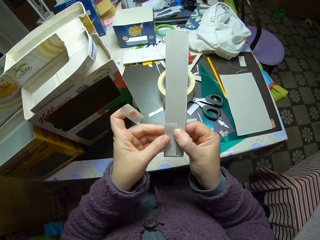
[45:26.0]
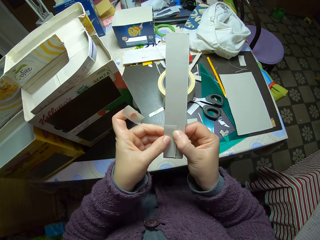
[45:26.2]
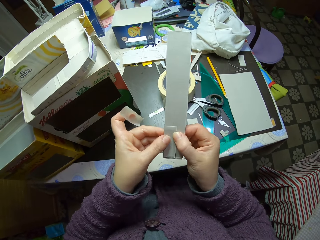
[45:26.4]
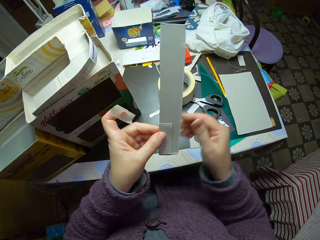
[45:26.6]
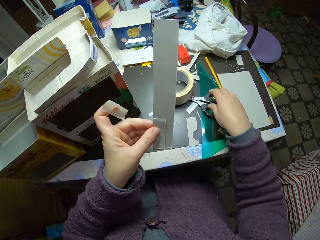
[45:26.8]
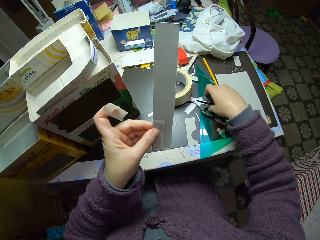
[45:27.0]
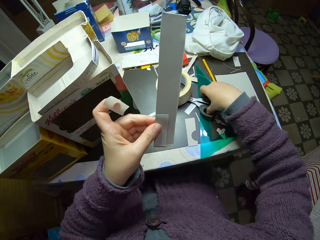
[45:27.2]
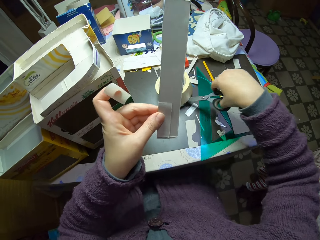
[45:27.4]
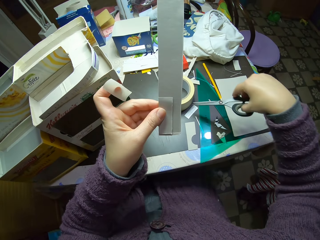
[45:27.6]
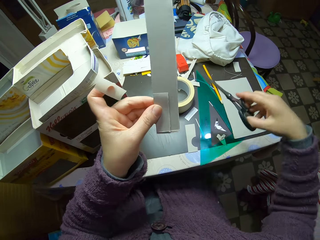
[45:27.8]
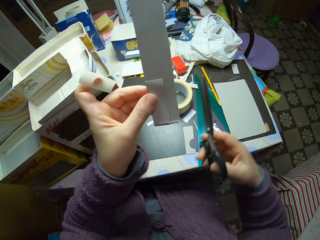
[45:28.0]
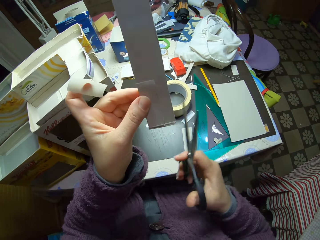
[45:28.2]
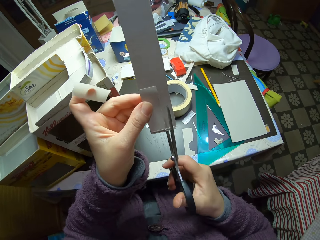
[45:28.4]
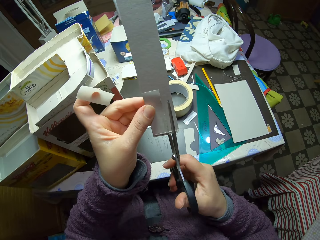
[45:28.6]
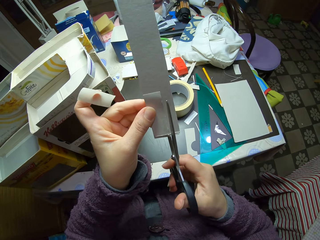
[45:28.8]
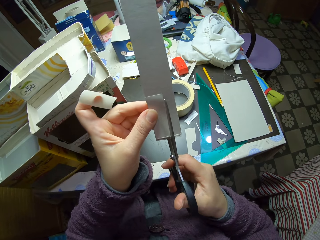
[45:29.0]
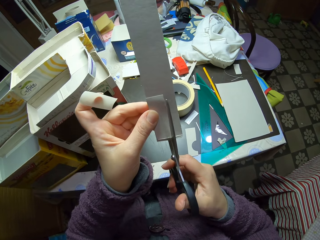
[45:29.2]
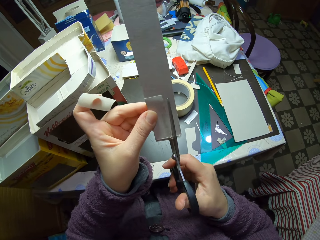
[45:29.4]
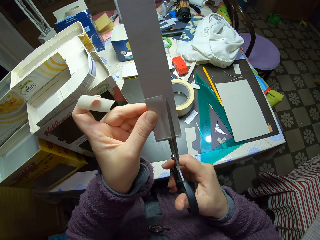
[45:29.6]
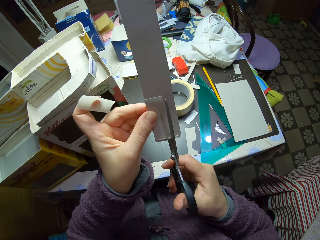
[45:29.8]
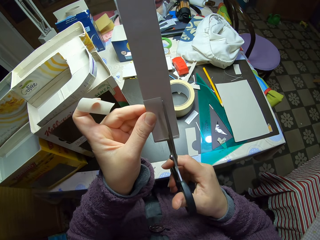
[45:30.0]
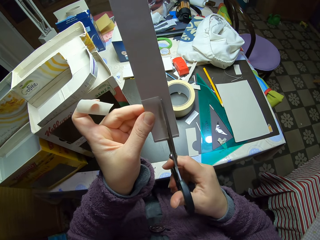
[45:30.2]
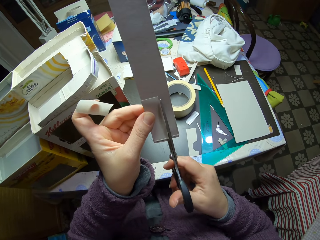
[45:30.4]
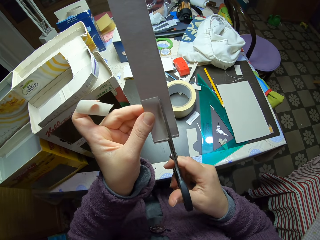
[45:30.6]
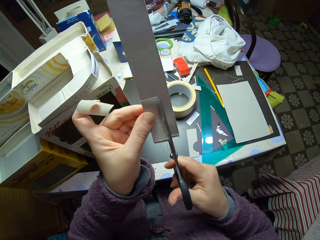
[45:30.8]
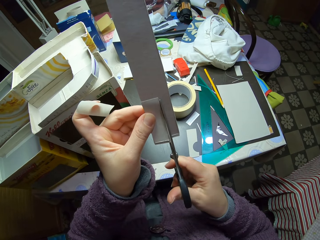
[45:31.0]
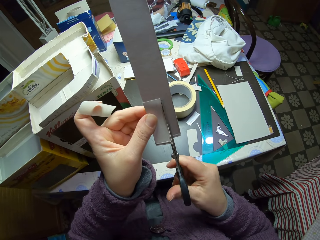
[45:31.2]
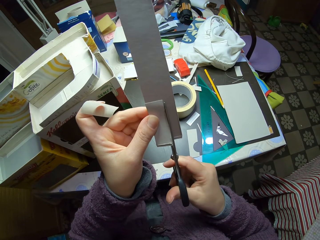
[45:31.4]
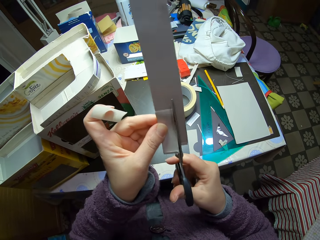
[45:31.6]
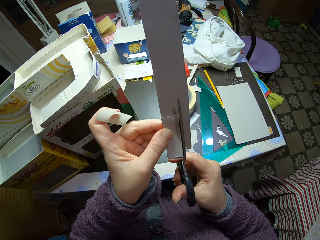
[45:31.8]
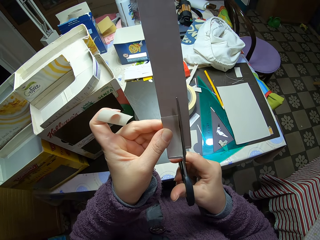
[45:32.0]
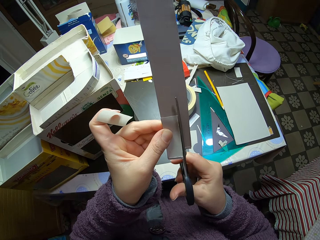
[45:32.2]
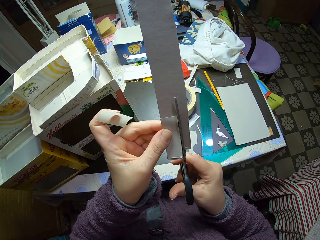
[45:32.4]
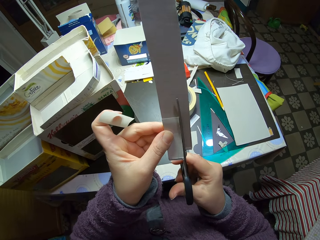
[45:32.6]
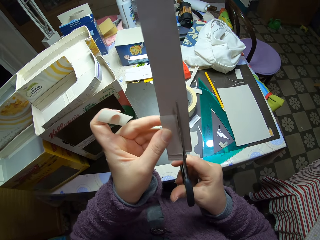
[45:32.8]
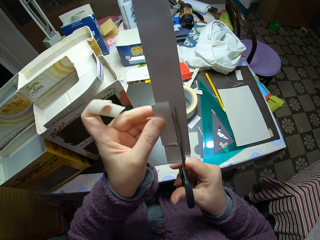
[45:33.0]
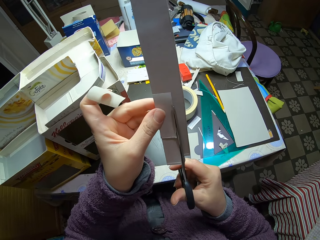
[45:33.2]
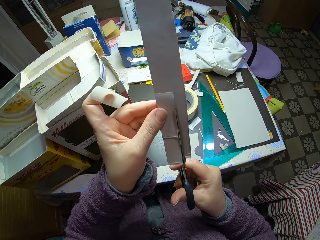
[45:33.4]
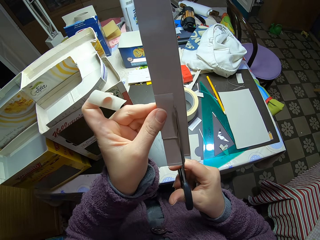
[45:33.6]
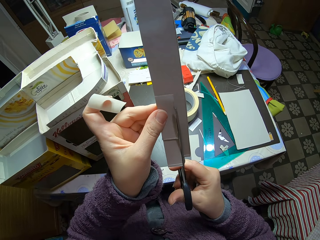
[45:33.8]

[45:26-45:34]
The camera wearer picks up the pair of scissors from the table with her right hand. She cuts the piece of cardboard in her left hand with the scissors in her right hand. She moves the piece of carton.
